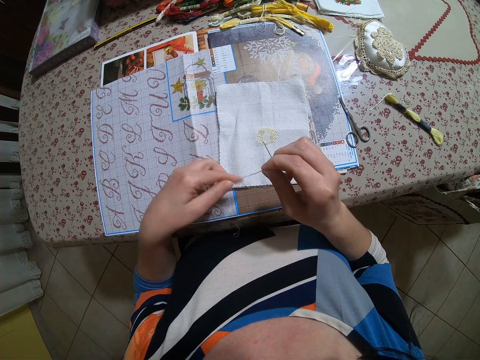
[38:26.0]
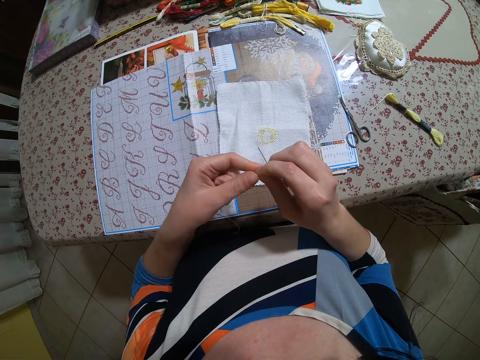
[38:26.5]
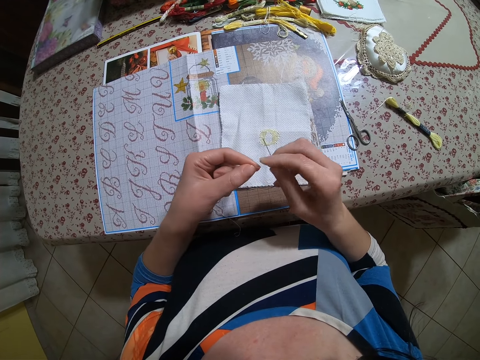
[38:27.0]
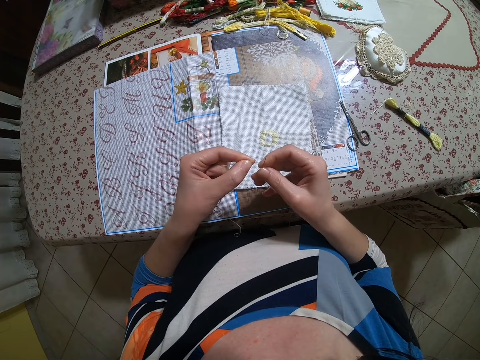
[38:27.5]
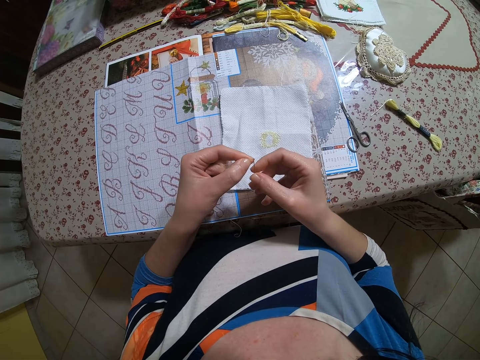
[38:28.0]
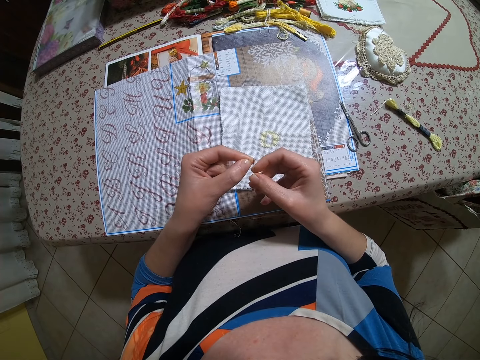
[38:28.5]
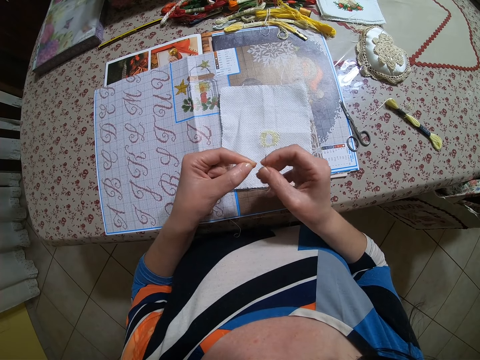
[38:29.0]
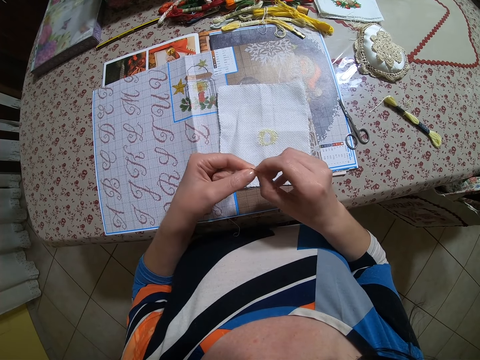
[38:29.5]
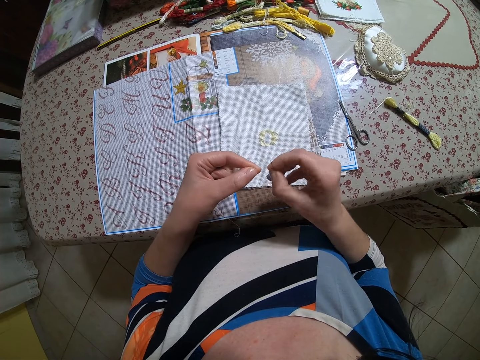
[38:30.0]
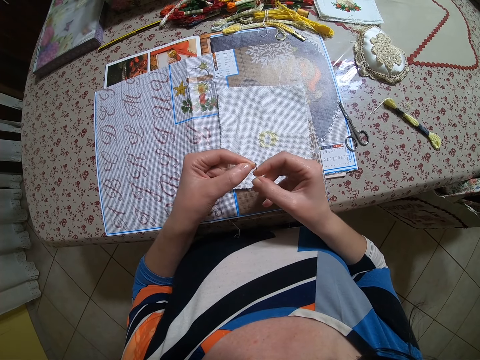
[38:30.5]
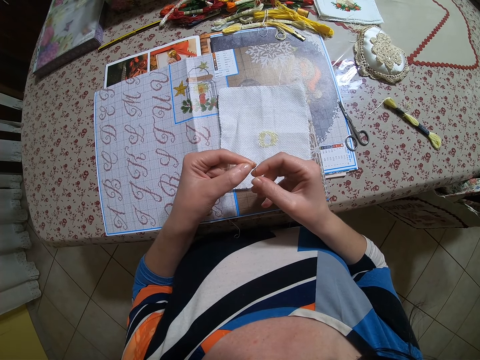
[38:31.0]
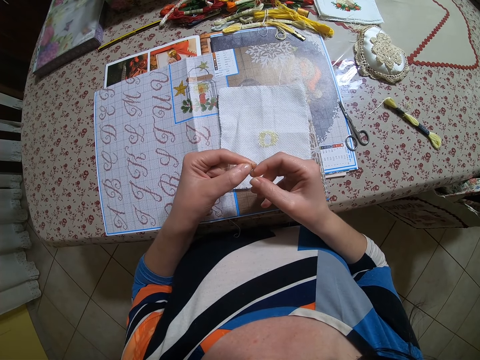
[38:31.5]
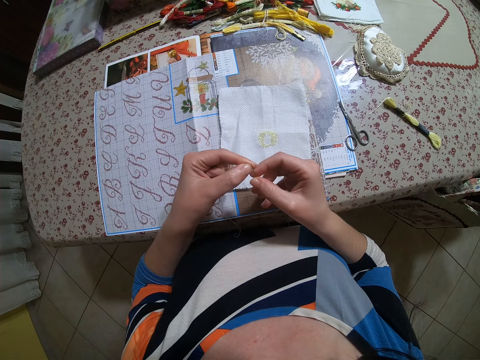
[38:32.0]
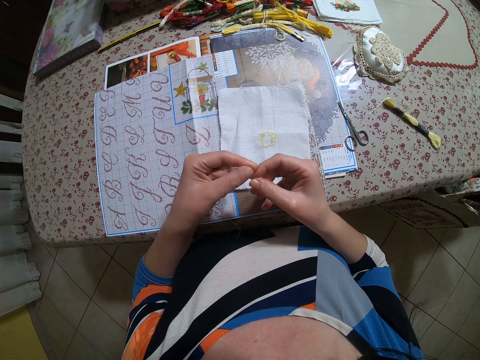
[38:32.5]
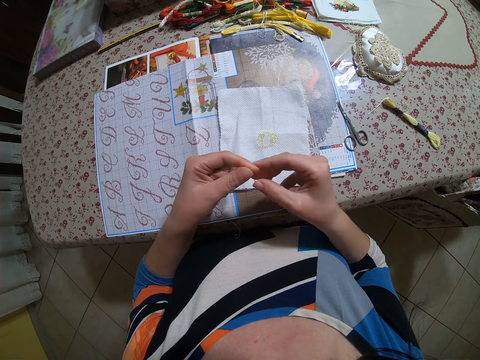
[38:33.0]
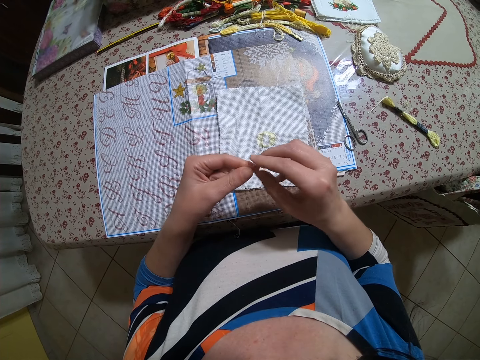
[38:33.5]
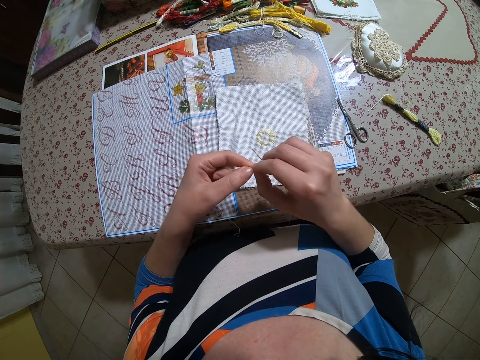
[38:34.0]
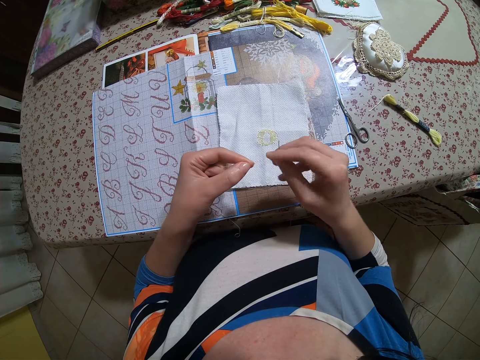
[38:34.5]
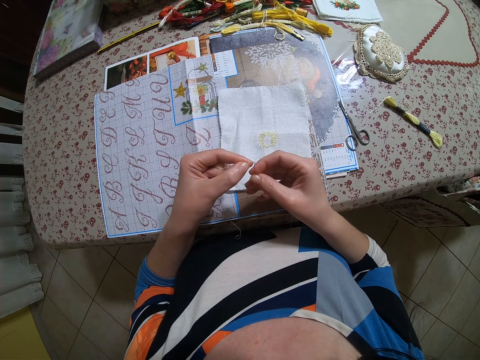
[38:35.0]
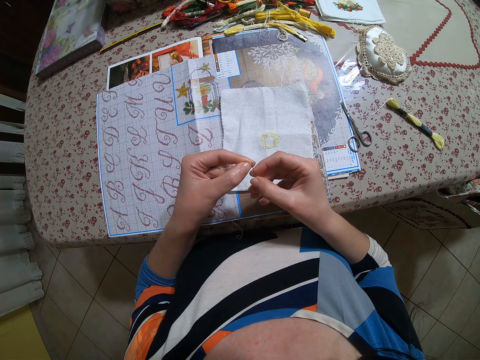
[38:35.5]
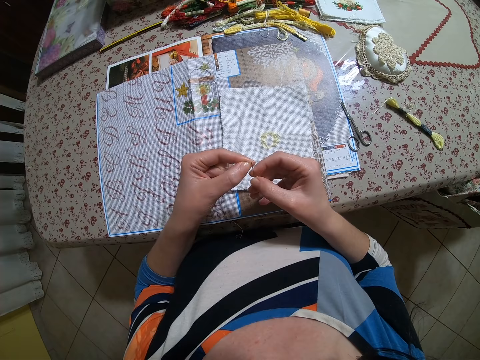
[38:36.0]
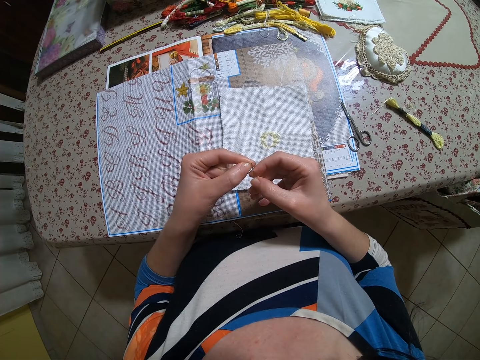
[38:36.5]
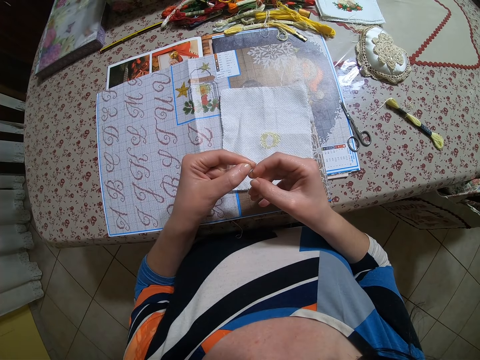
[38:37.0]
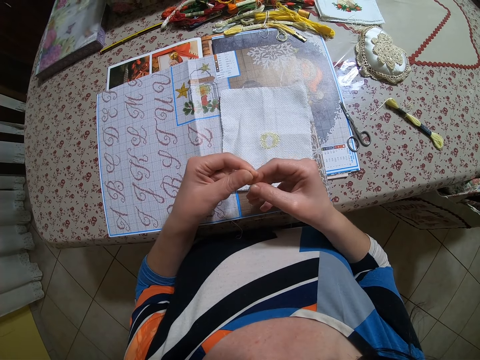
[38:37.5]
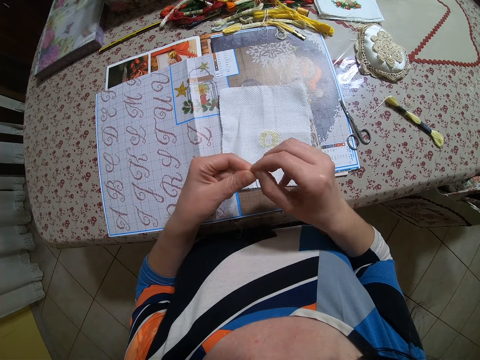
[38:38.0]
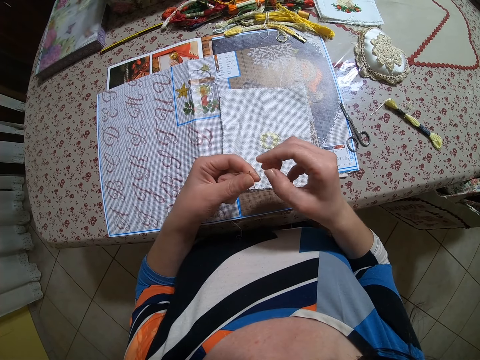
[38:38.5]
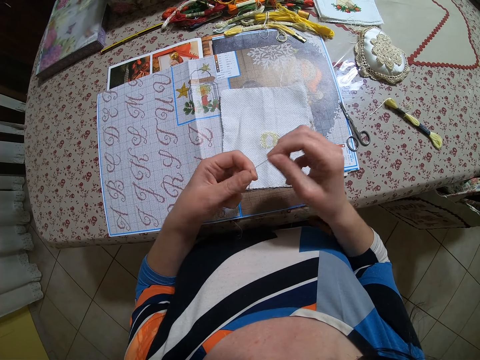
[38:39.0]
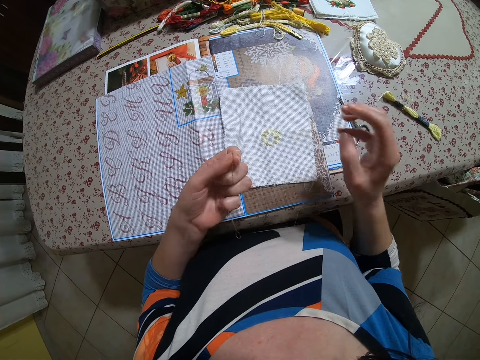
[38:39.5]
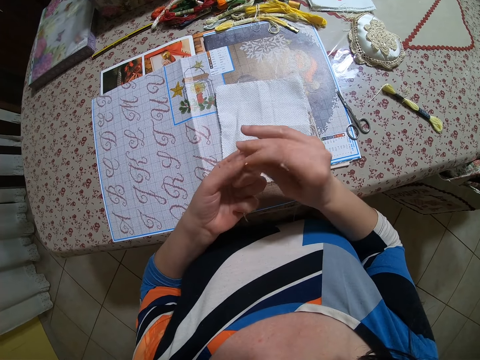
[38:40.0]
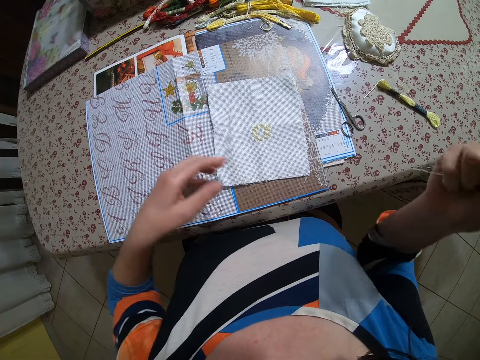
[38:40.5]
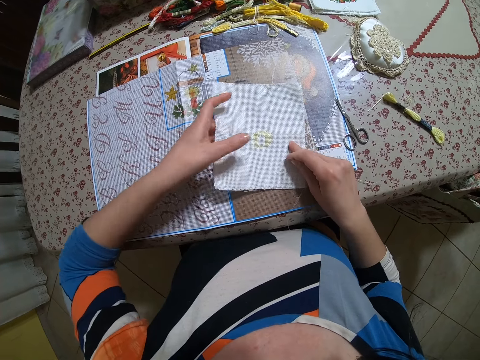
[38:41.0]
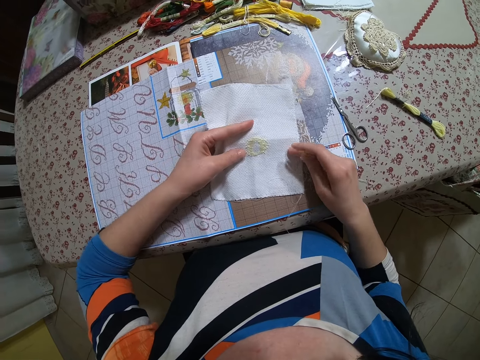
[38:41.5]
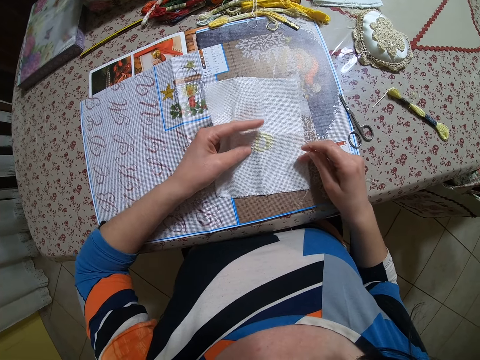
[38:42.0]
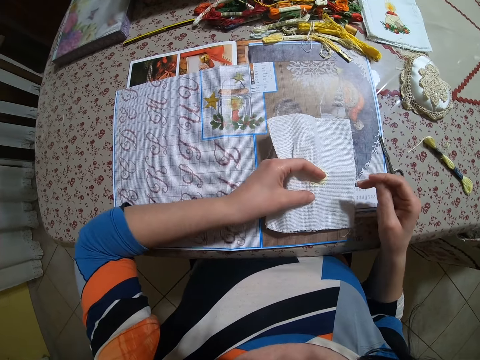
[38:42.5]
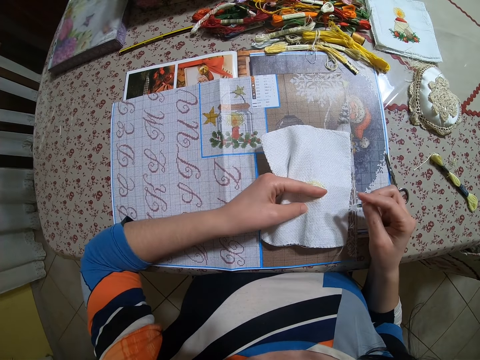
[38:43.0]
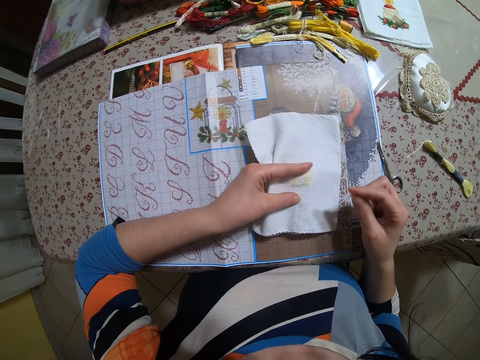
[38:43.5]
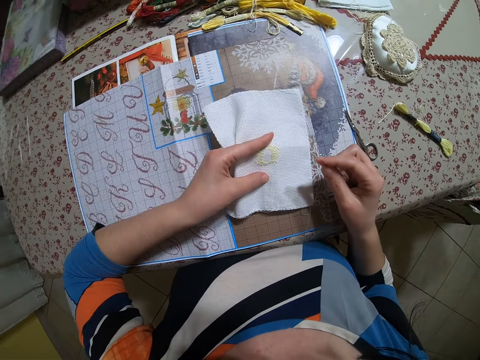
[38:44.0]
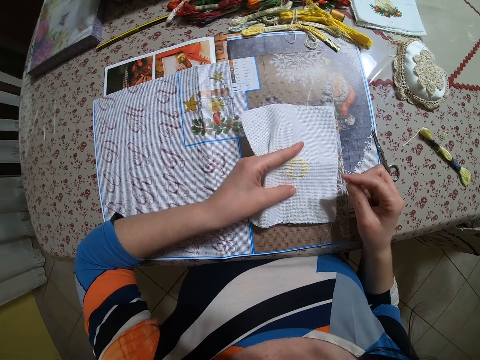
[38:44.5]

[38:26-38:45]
The camera wearer pulls the thread. She holds the thread and needle with her right hand. She lifts the cloth mat. She holds the fabric with her left hand.

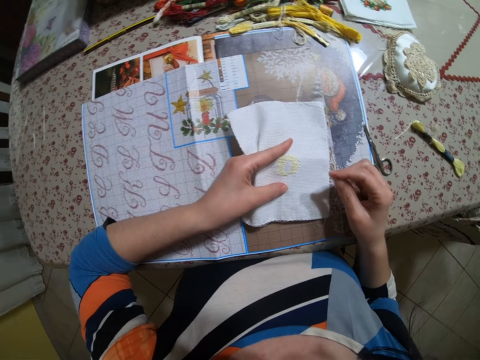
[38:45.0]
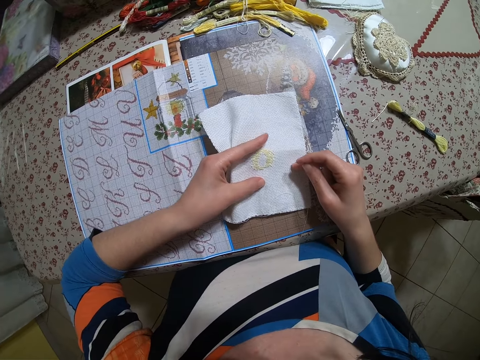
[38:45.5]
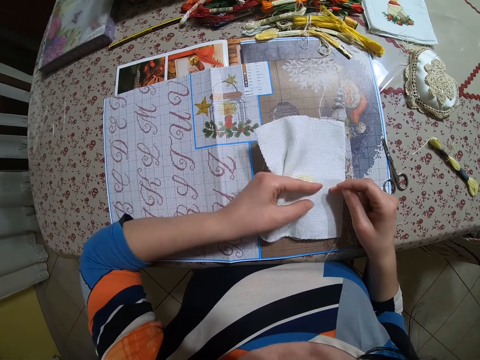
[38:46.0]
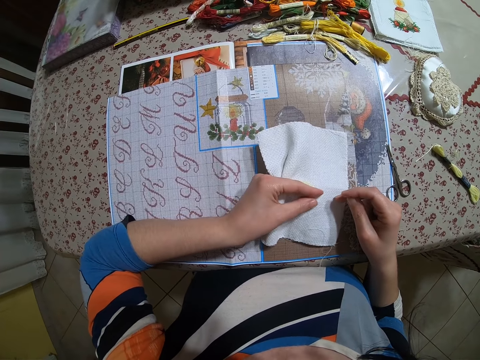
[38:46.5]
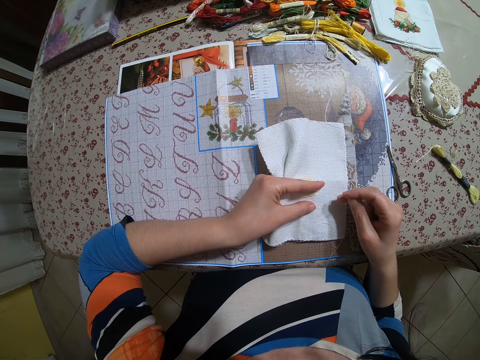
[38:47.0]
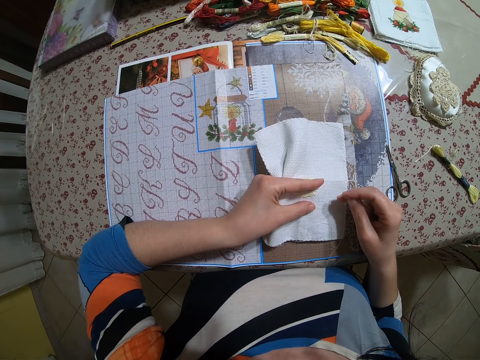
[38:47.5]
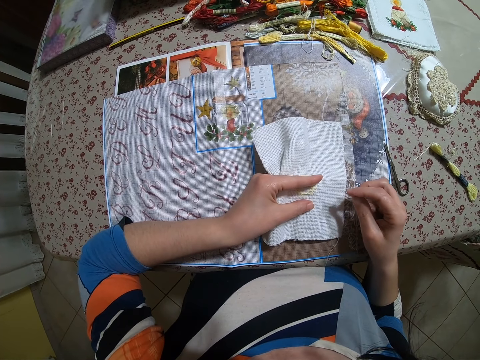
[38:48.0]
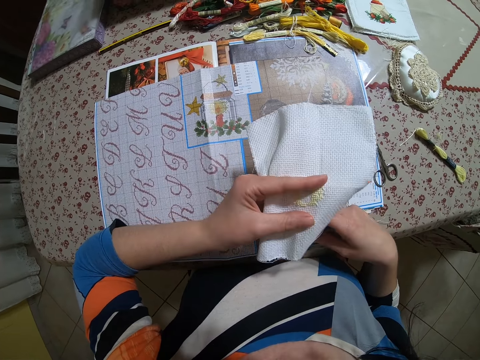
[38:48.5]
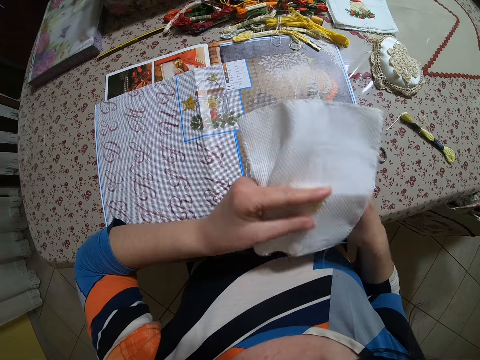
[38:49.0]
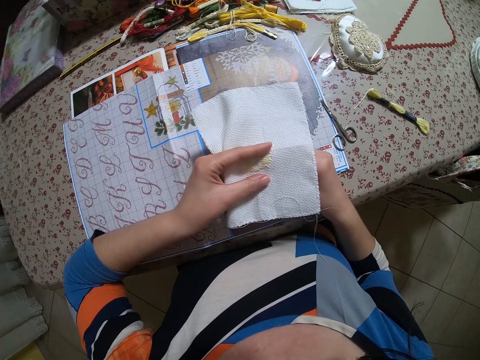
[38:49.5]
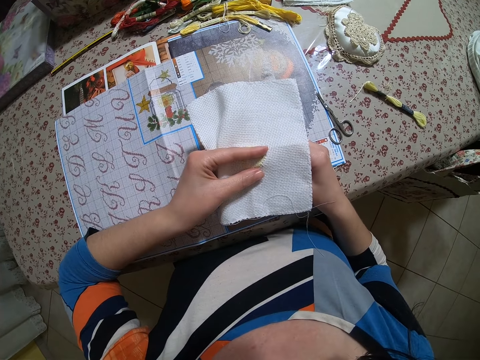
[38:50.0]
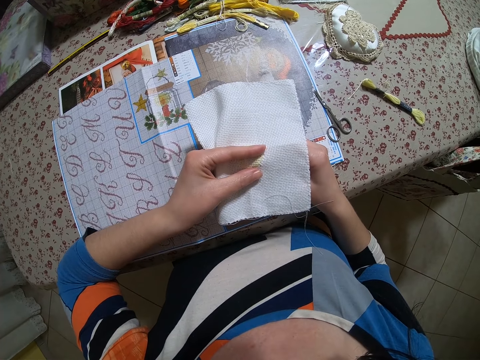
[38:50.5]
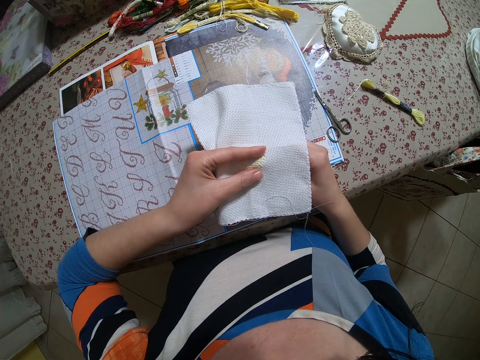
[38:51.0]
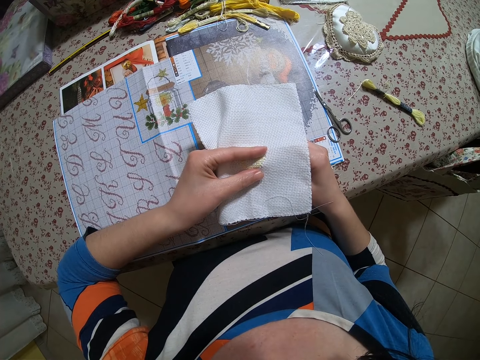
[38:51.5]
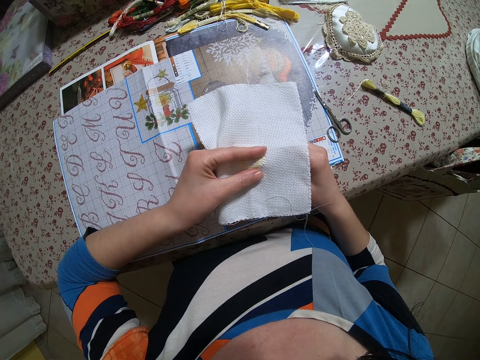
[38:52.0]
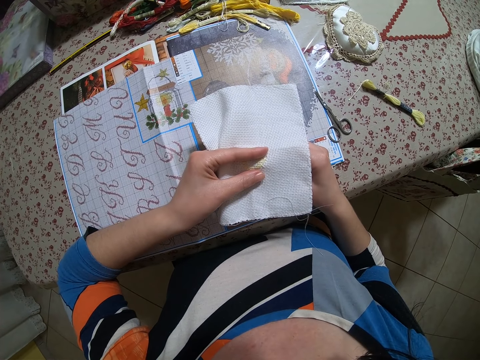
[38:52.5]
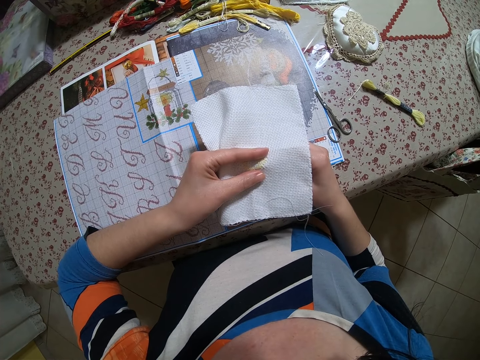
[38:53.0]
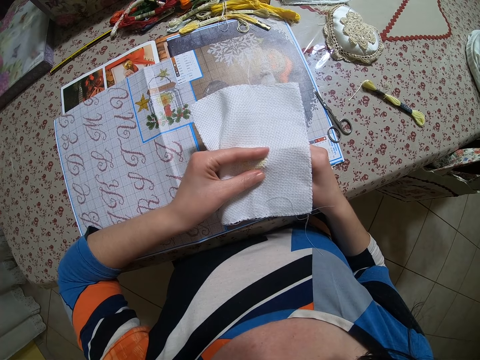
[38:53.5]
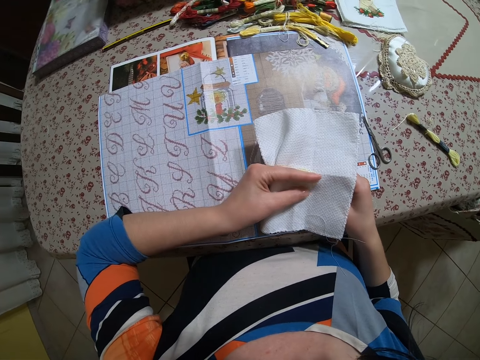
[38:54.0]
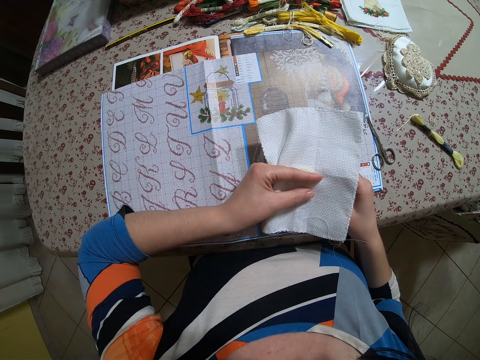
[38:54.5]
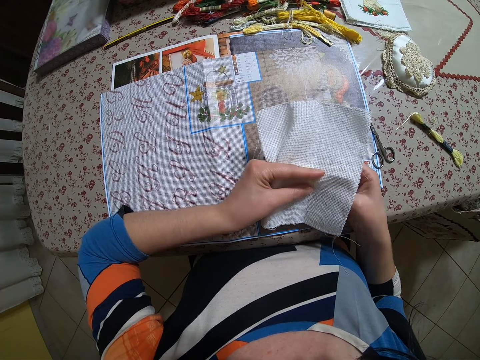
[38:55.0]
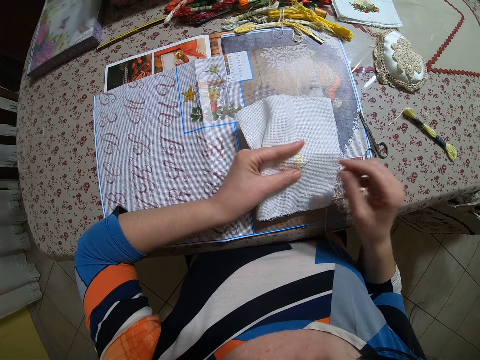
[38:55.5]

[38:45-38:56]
The camera wearer puts the thread and needle under the fabric with her right hand. She sews the fabric with the needle and thread in her right hand.
